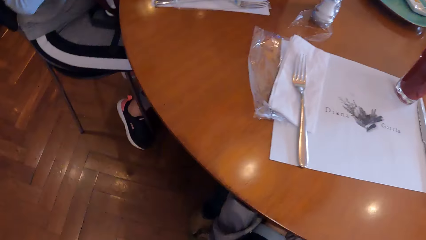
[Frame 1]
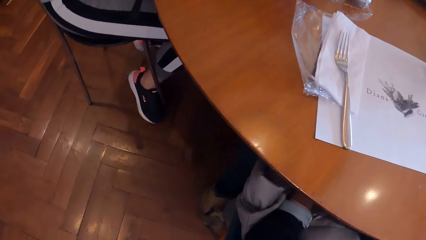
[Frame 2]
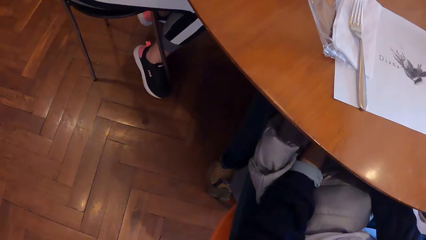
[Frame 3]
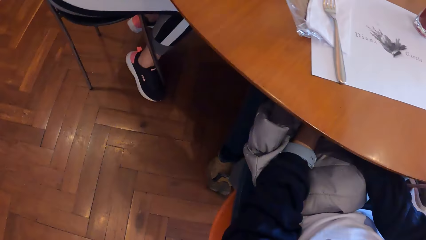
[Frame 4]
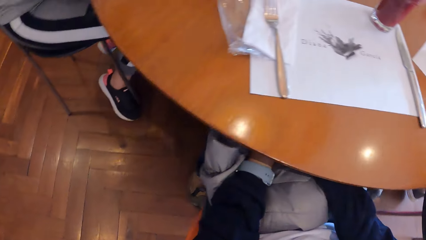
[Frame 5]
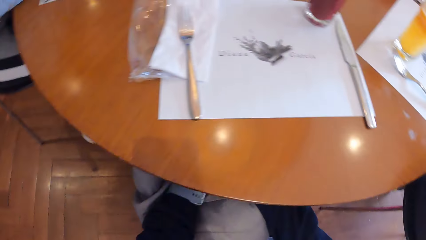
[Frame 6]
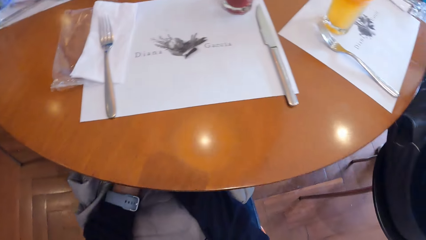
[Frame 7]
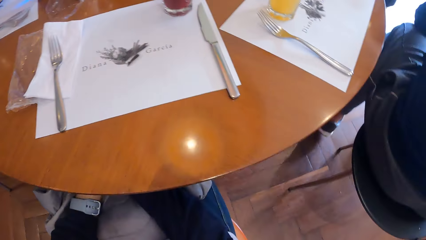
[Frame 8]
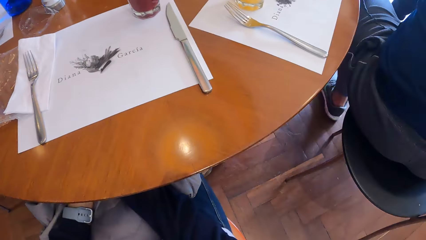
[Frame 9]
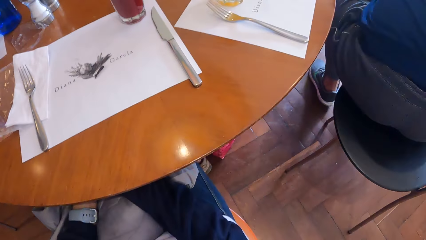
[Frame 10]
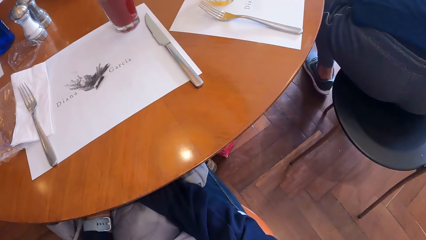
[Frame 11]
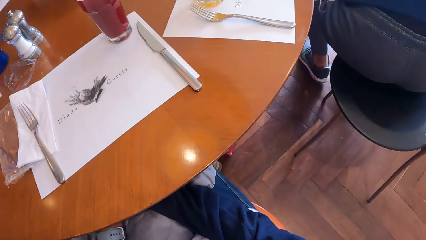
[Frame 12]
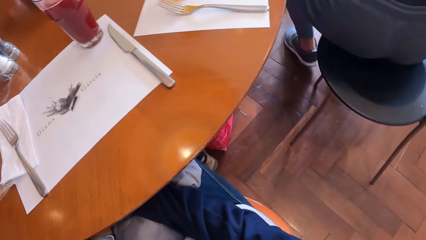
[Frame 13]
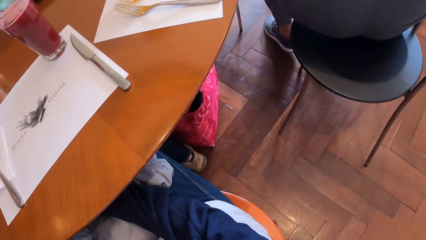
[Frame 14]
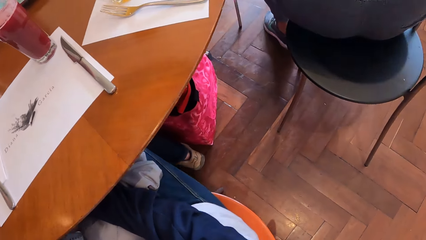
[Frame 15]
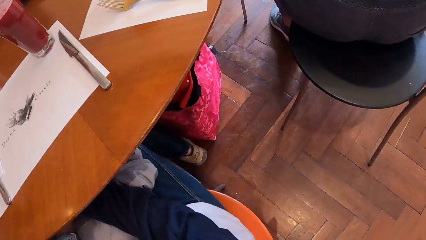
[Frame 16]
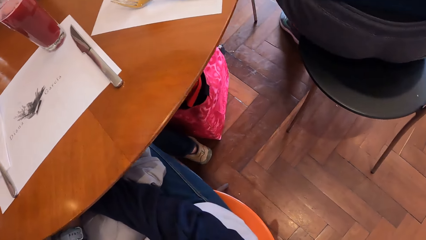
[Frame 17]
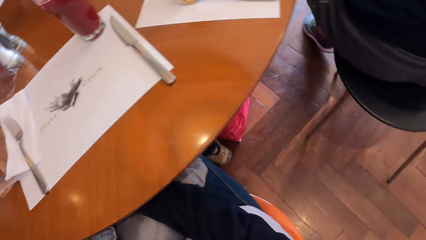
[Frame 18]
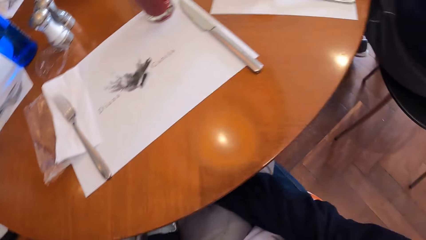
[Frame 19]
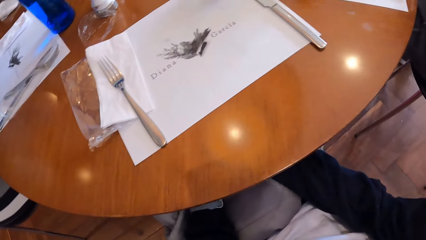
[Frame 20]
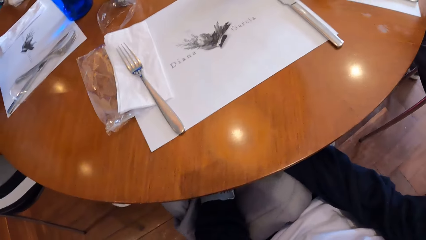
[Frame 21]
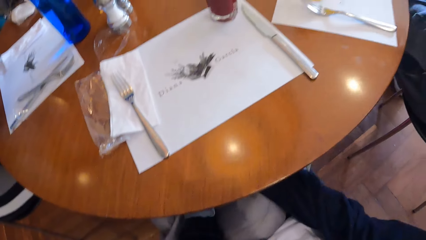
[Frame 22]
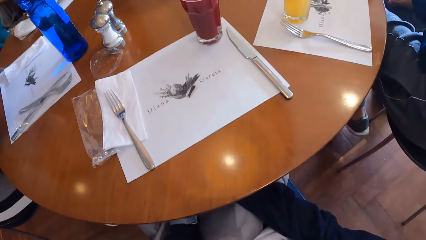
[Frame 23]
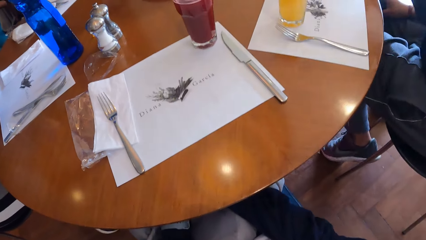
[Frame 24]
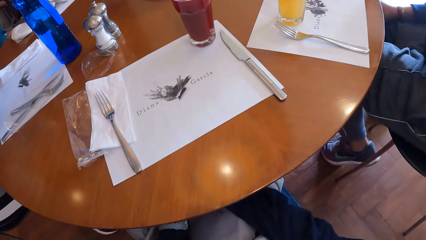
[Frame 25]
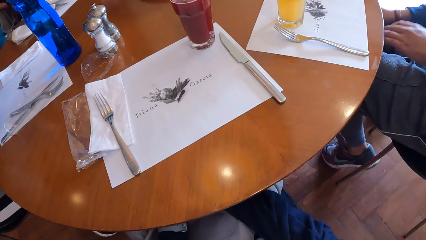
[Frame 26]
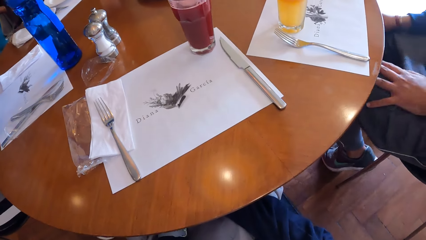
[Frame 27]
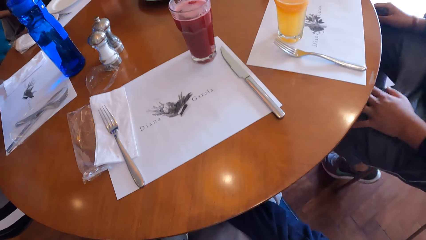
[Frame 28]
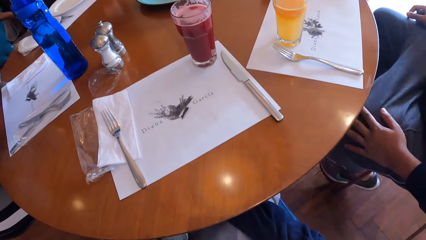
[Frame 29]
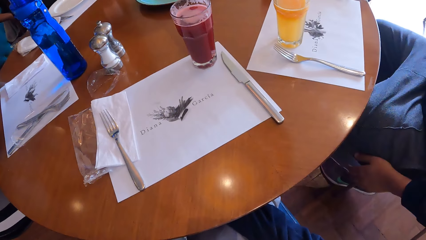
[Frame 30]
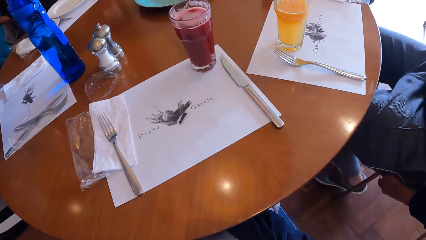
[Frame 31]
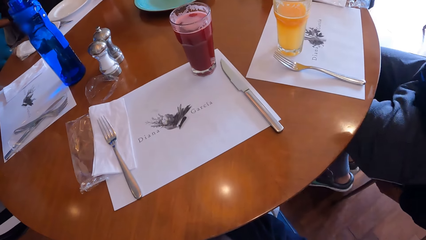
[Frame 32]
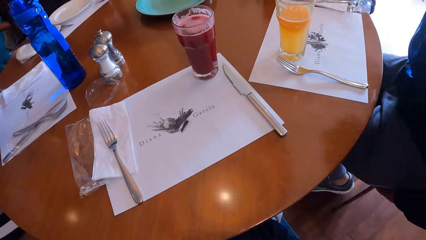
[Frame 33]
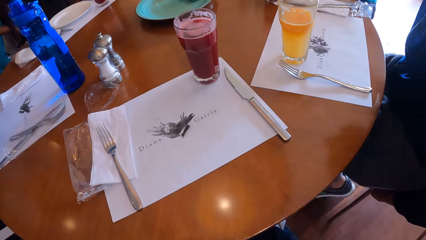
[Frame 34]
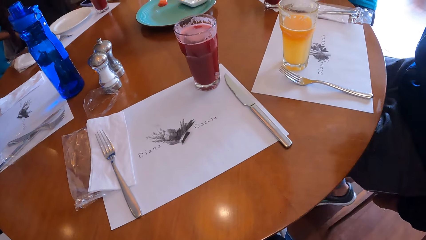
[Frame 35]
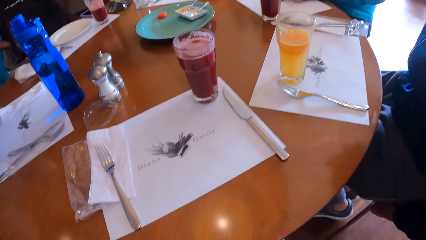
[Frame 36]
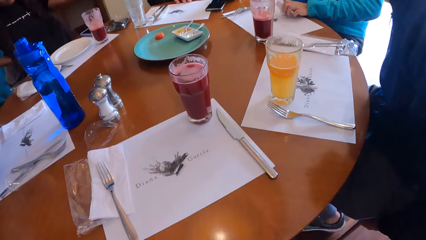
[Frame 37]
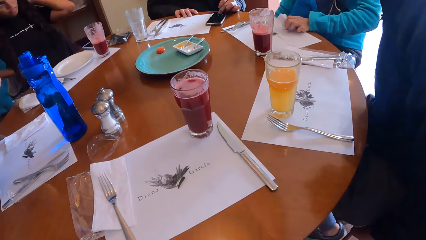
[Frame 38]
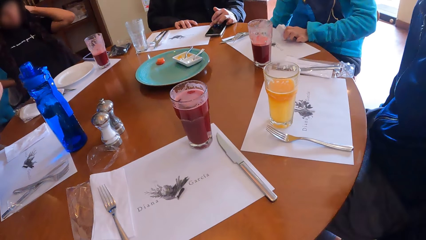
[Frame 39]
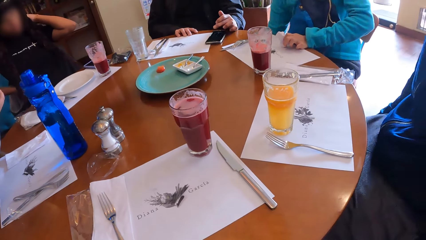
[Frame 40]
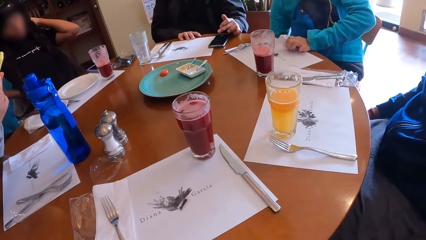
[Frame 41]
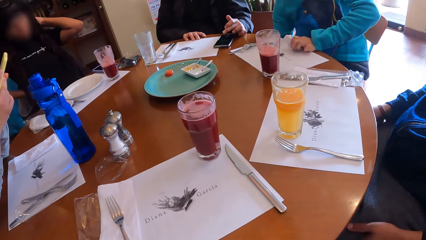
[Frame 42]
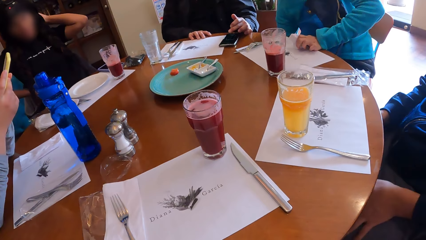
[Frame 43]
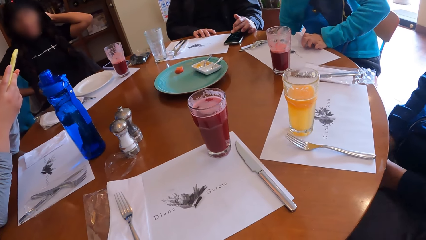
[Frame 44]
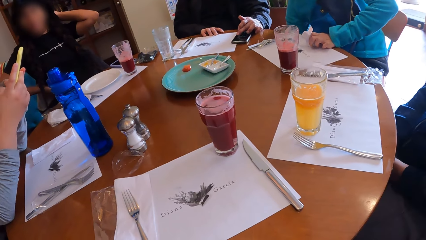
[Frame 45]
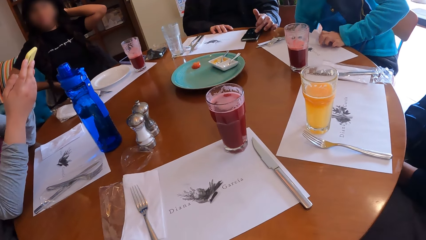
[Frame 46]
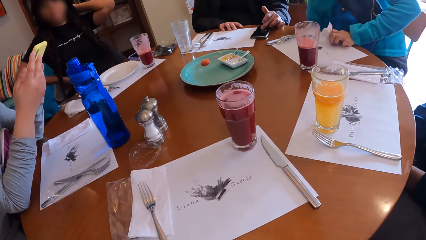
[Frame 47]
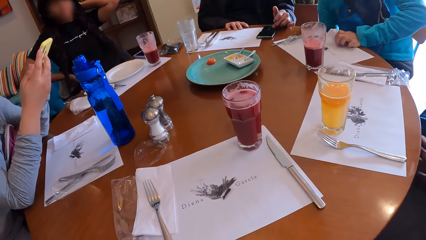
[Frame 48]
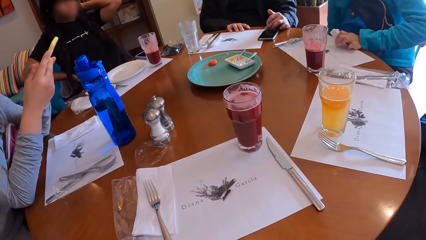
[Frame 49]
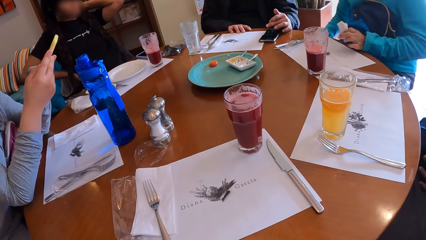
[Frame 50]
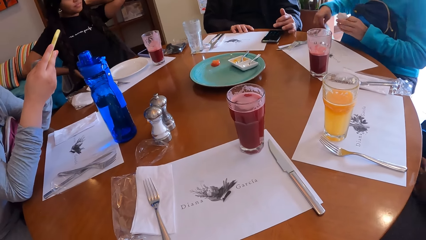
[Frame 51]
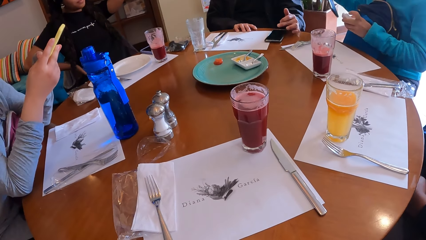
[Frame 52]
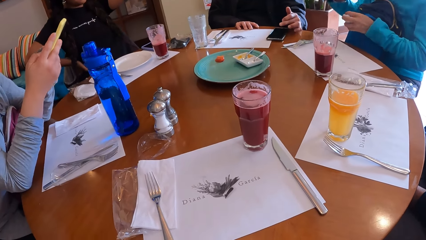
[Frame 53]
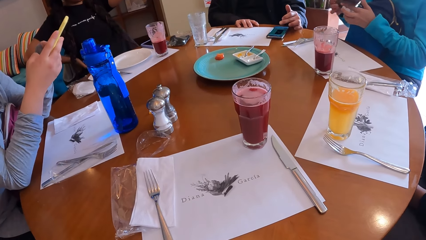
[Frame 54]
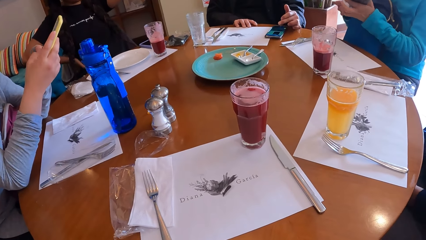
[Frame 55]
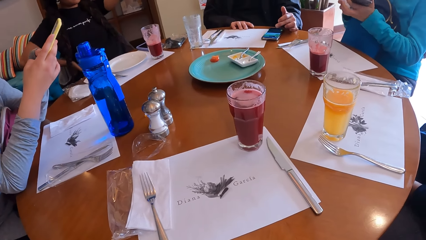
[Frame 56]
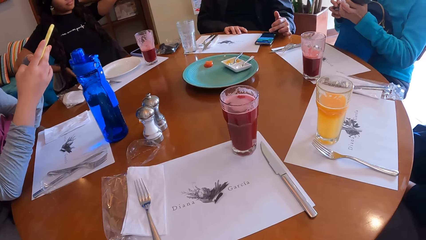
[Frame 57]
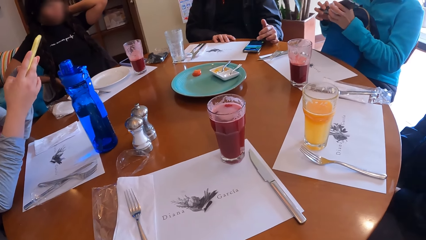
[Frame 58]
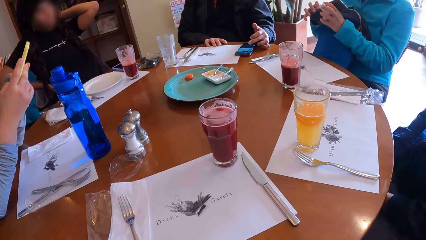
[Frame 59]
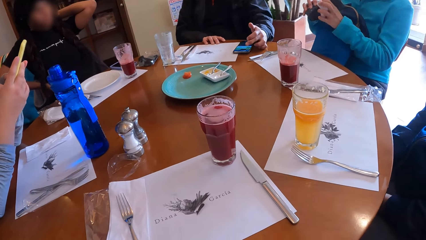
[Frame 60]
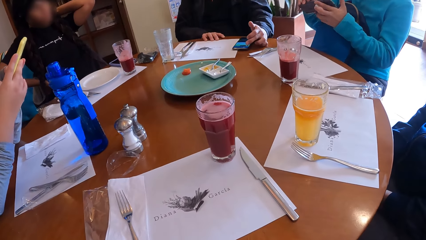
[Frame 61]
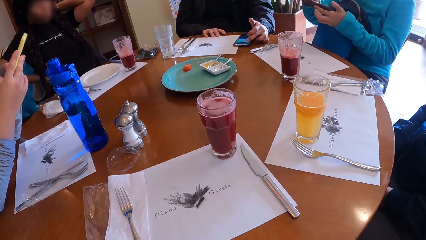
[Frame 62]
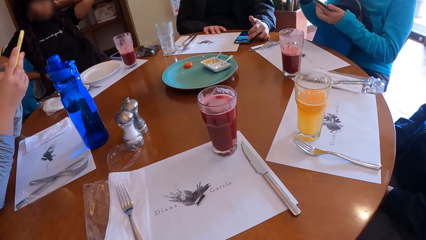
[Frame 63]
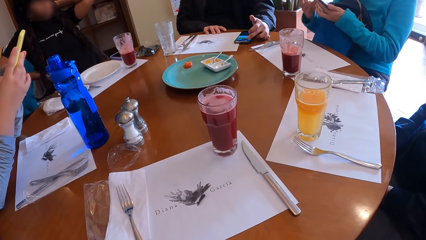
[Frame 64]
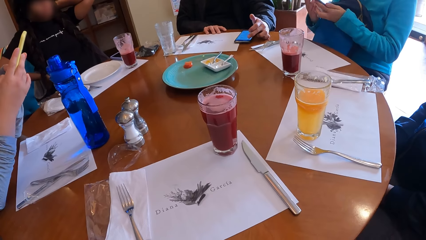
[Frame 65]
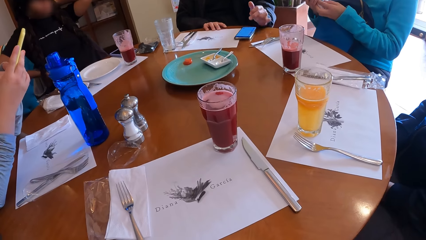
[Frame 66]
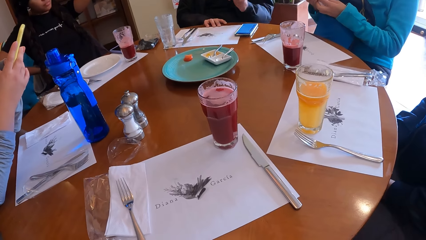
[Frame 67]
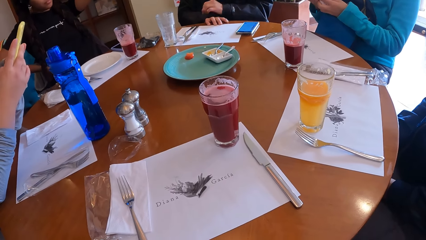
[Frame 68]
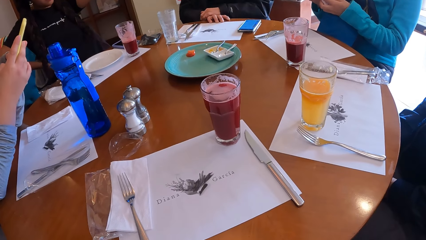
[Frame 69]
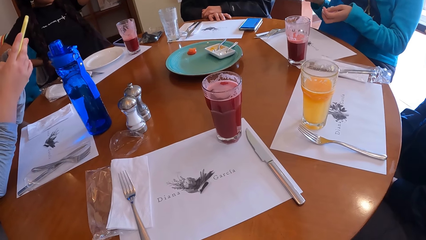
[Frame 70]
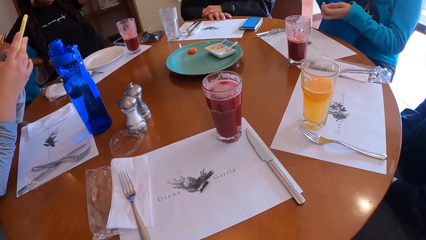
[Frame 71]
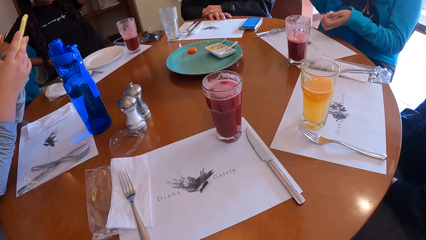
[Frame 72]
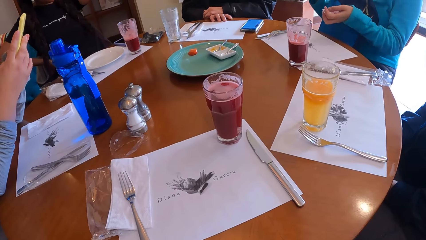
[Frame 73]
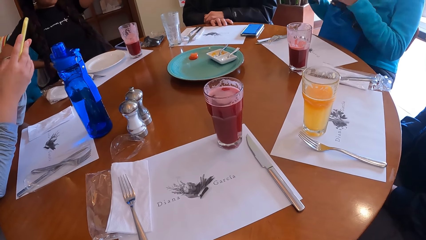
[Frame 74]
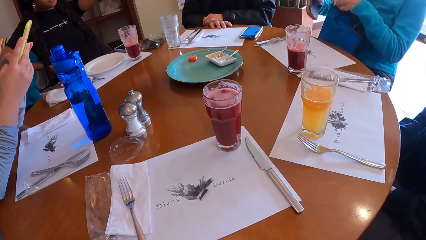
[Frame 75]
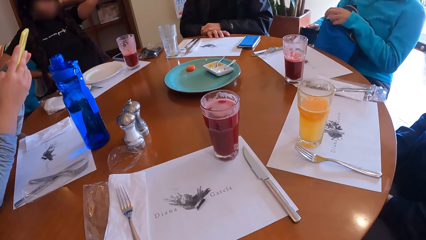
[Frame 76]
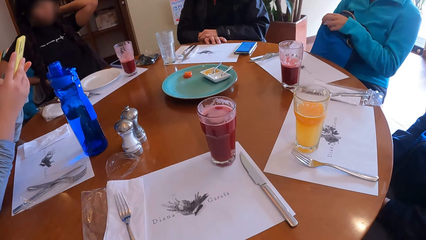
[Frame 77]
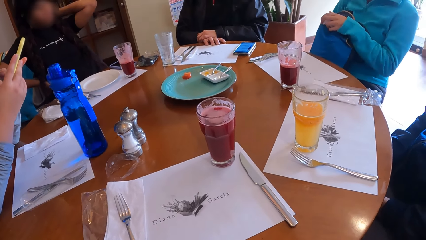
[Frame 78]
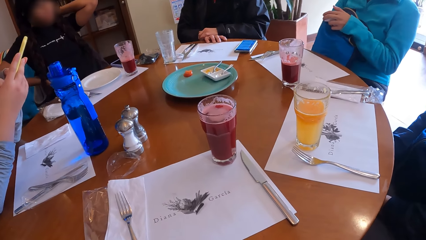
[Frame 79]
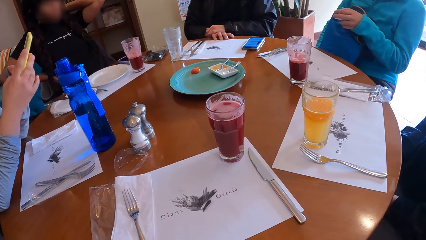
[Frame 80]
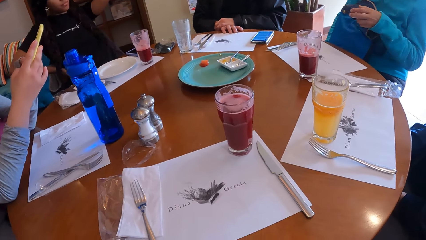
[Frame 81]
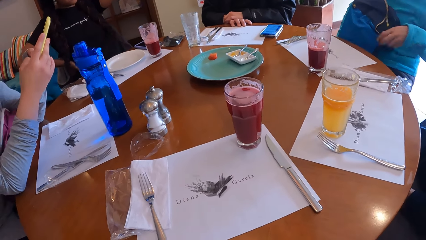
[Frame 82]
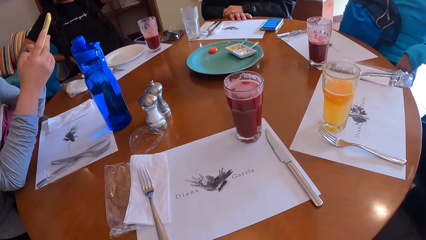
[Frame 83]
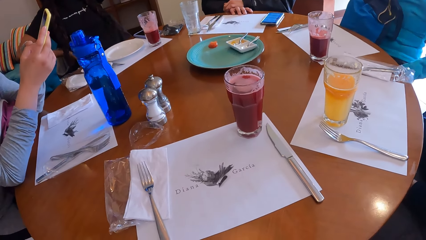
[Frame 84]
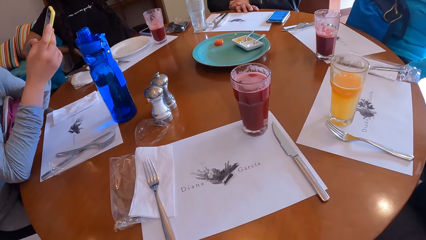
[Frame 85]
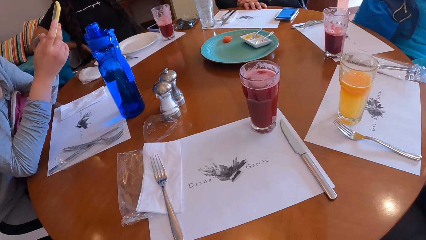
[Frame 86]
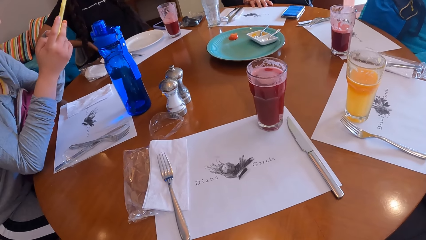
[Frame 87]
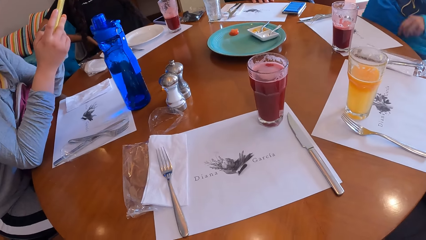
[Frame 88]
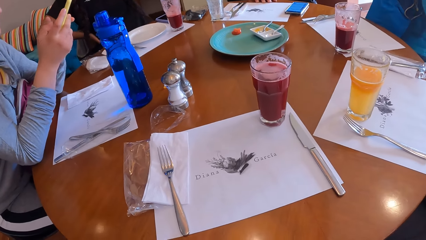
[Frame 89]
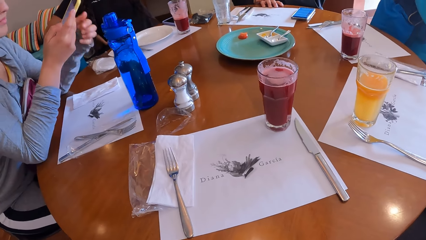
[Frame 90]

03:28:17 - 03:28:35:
The camera wearer places her hands on her laps below the table. A man moves a chair beside the table with his hands. Another man operates a phone on the table with his left hand. A woman operates a phone with her hands. Another woman picks up a phone from the floor with her right hand. The other woman turns the phone screen with her hands. The other man removes his left hand from the phone on the table and places his hands on the table. The other woman drops the phone from her right hand to the floor.
